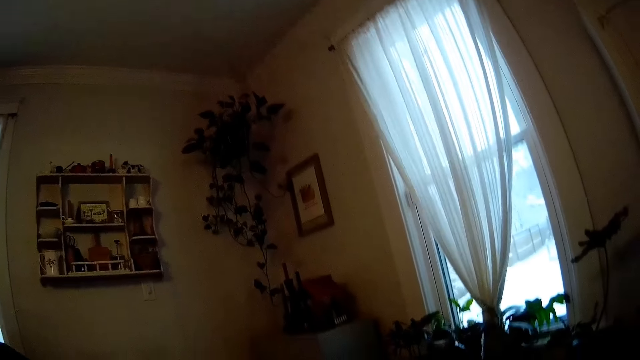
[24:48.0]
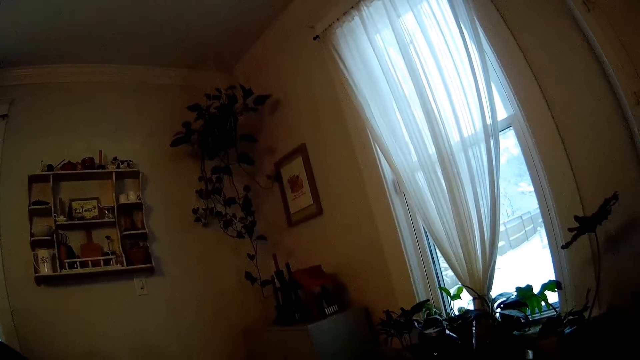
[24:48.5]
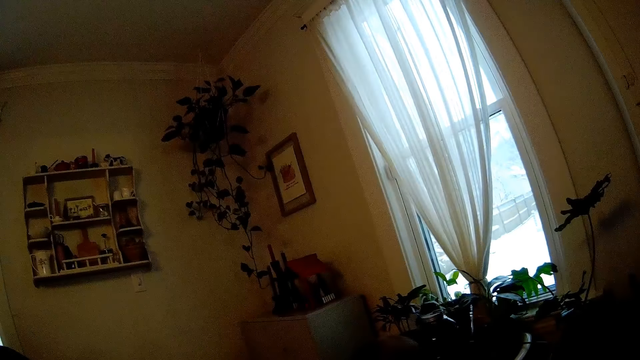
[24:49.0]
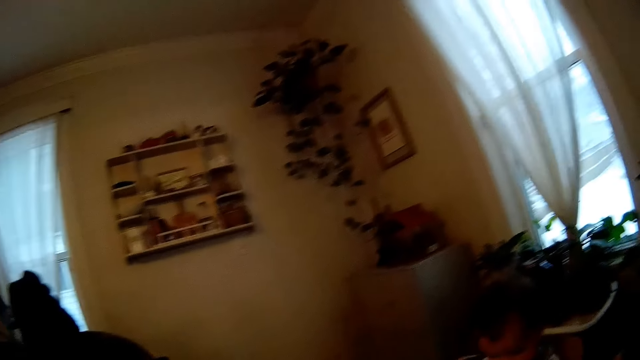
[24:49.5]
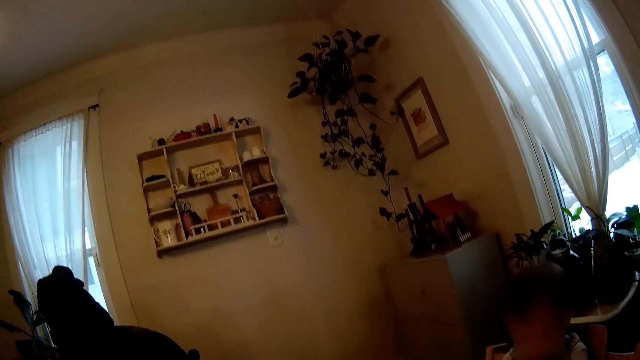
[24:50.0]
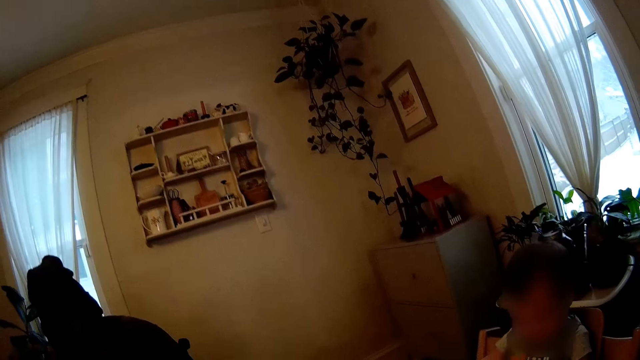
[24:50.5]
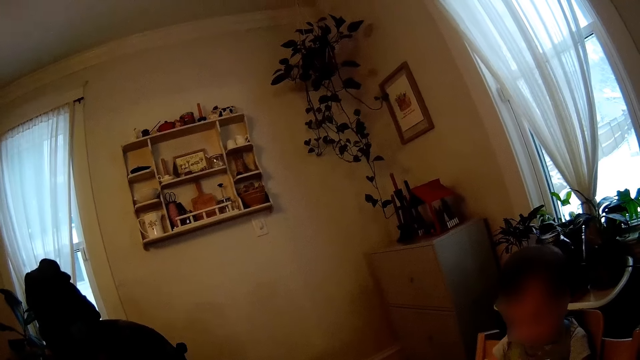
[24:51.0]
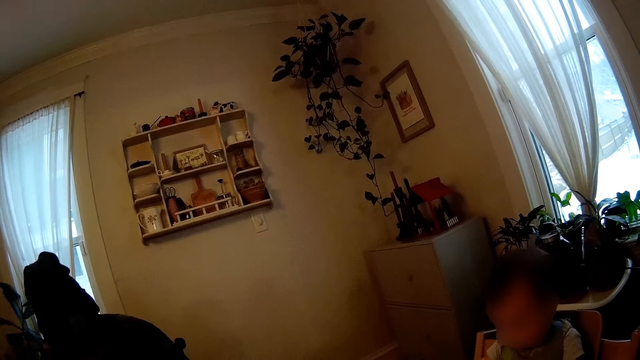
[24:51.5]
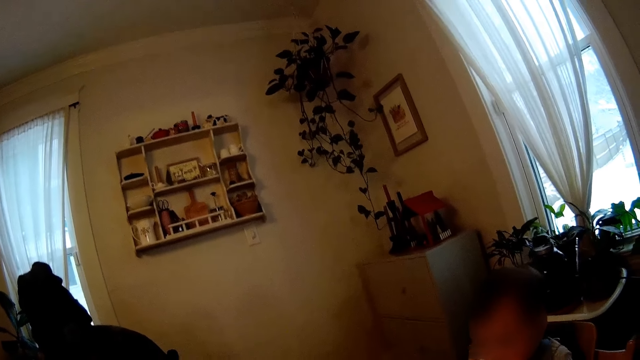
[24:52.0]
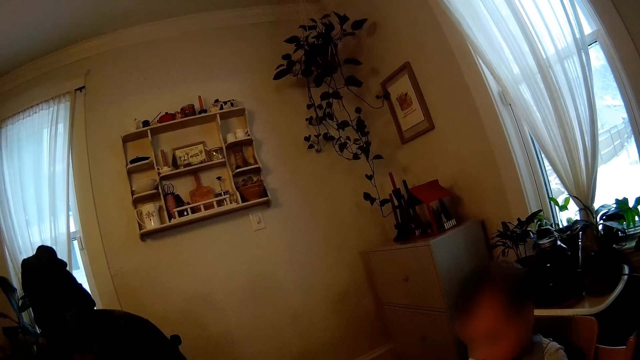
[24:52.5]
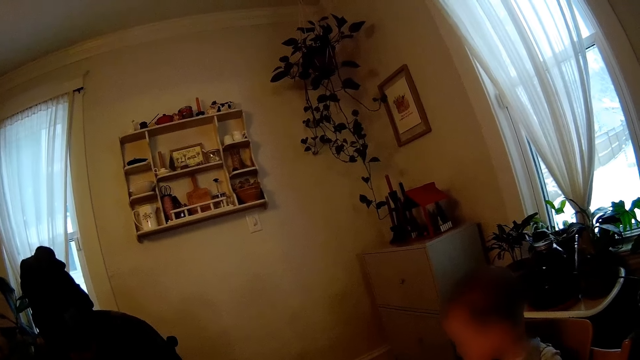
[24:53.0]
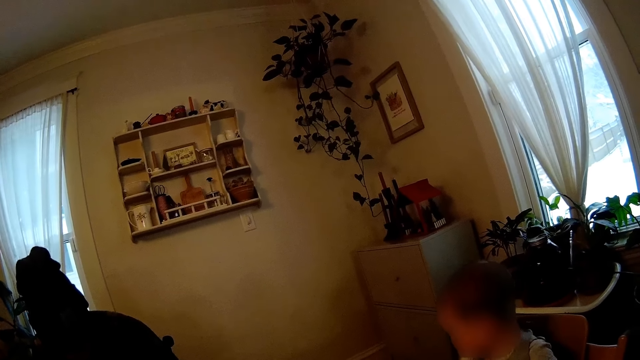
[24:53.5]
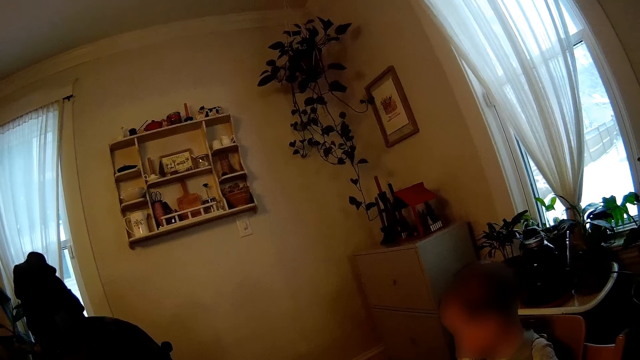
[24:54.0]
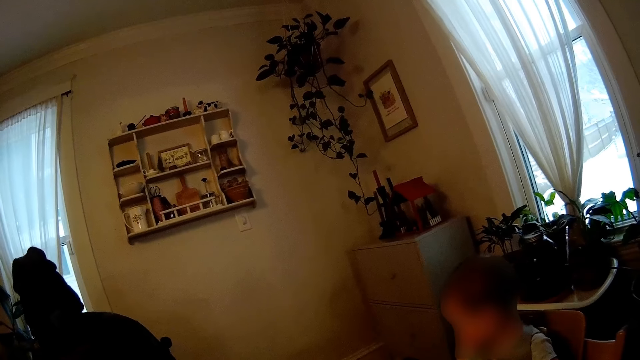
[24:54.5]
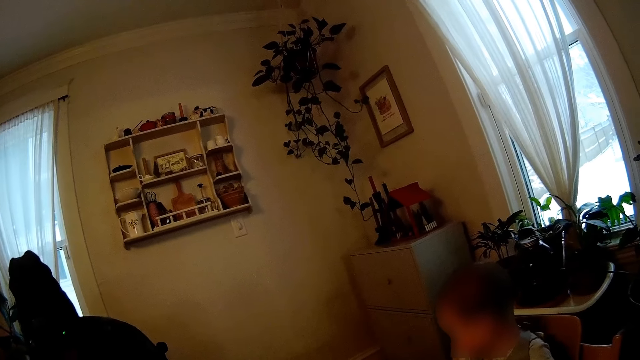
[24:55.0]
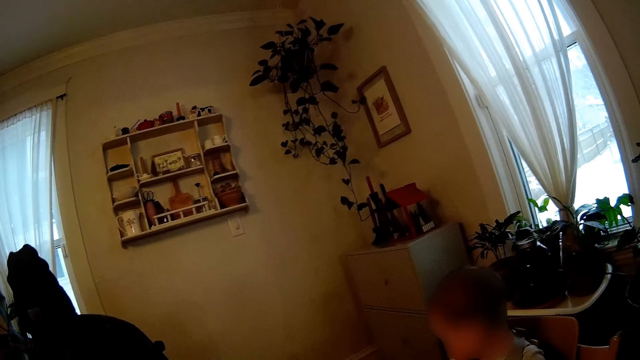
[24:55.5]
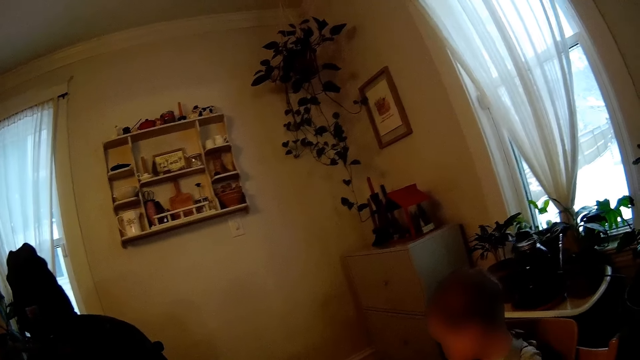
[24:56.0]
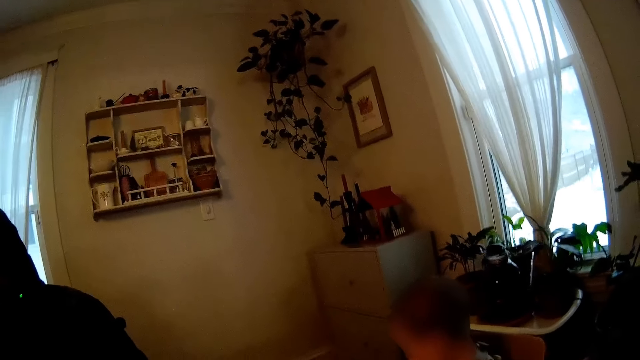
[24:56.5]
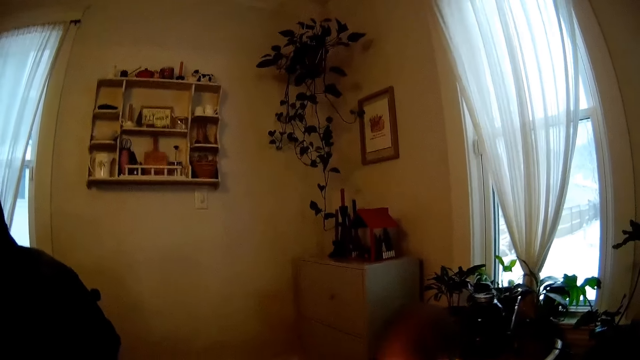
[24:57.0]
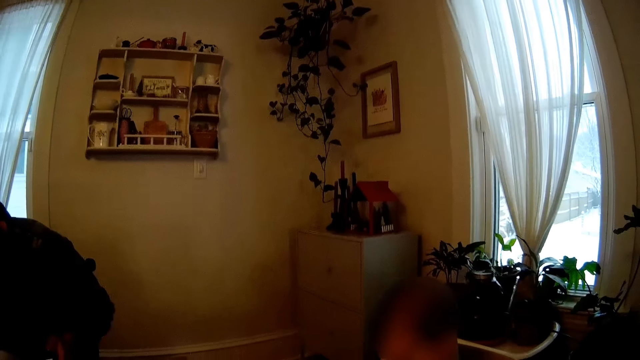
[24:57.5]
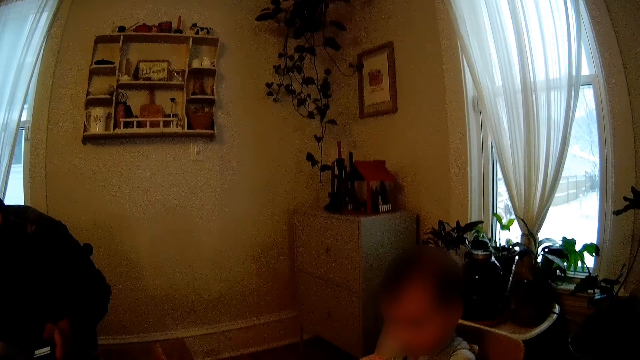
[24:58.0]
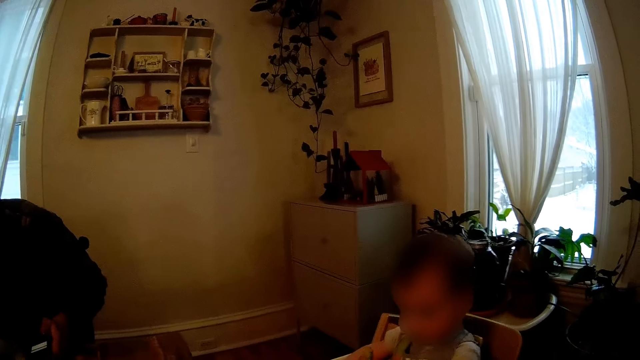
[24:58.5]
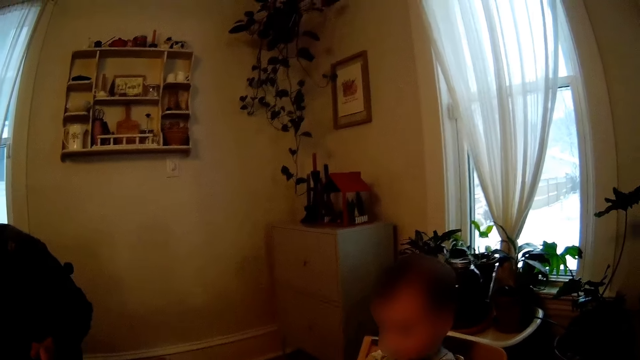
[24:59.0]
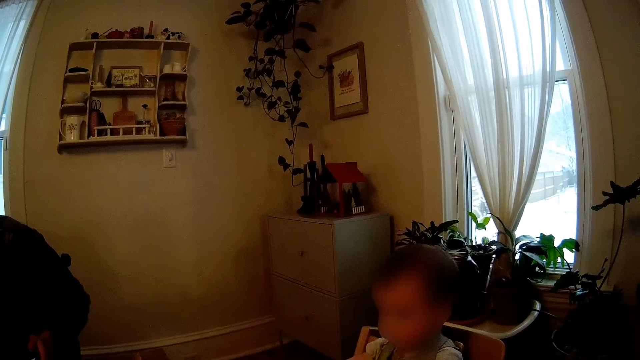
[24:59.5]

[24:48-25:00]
The camera wearer looks around.

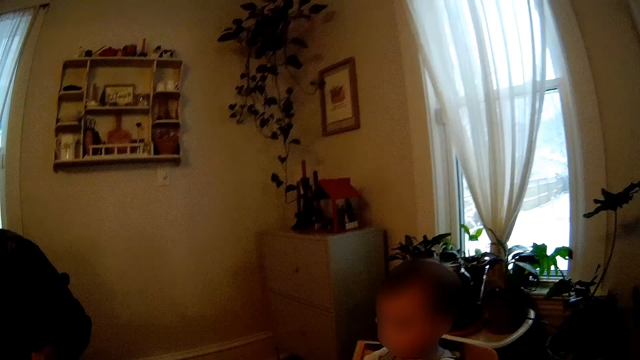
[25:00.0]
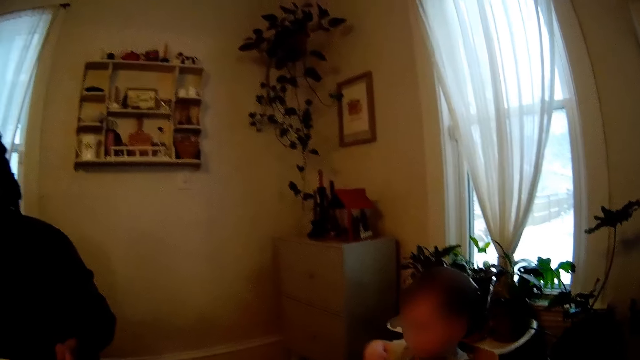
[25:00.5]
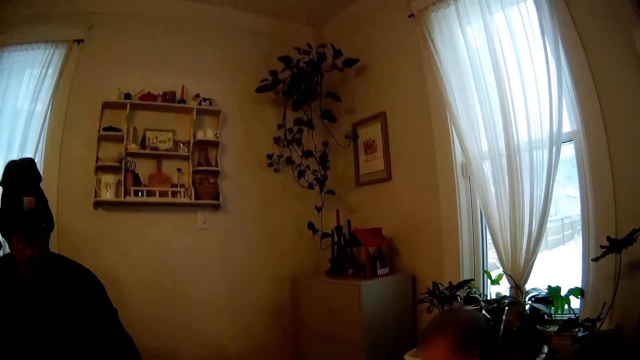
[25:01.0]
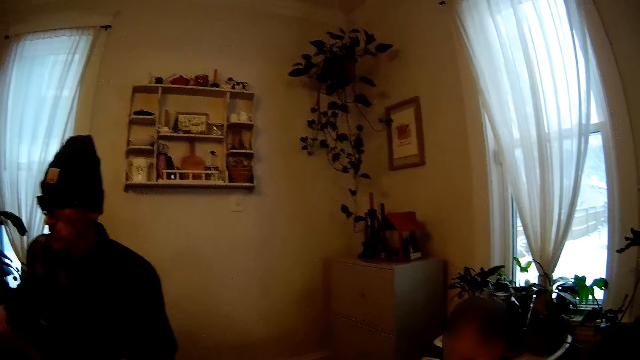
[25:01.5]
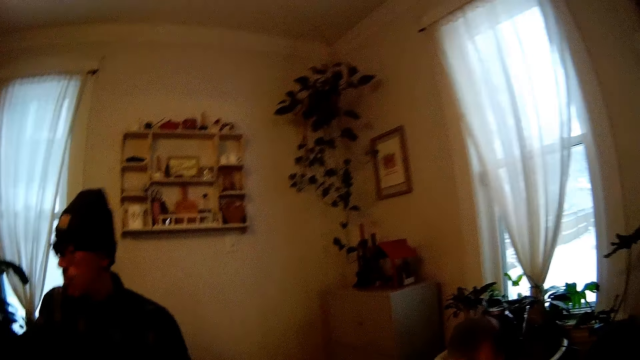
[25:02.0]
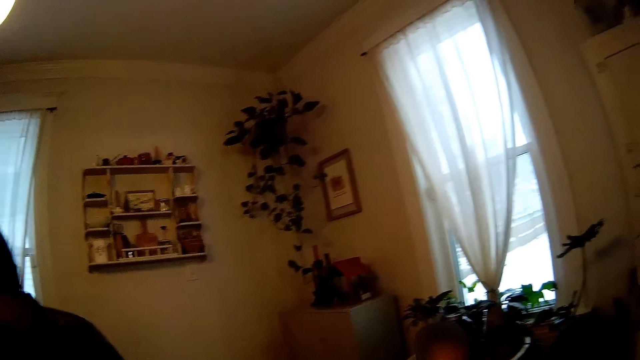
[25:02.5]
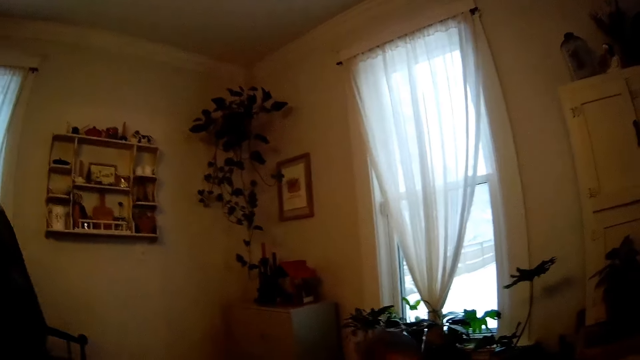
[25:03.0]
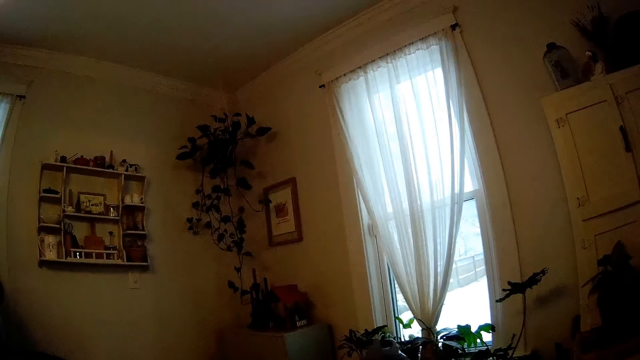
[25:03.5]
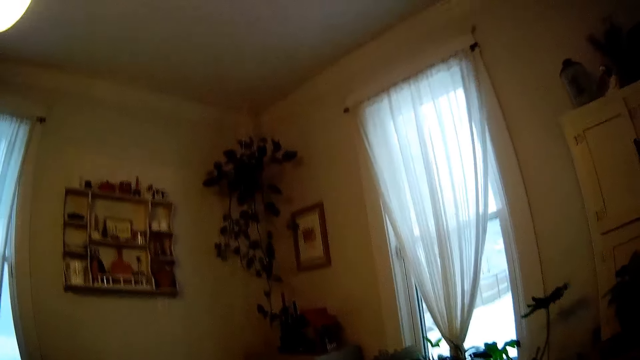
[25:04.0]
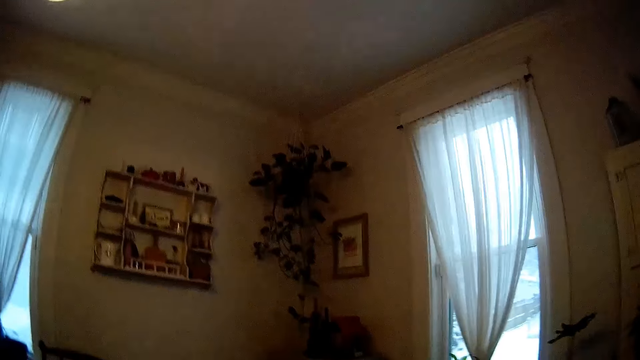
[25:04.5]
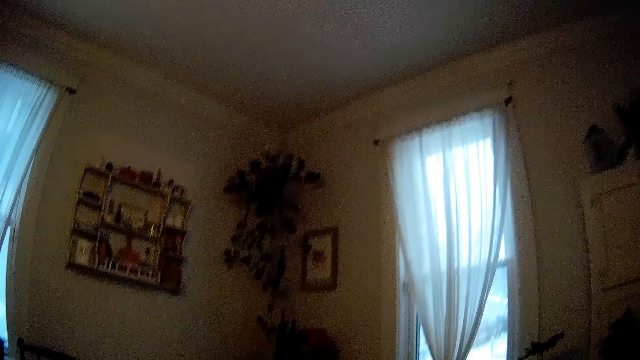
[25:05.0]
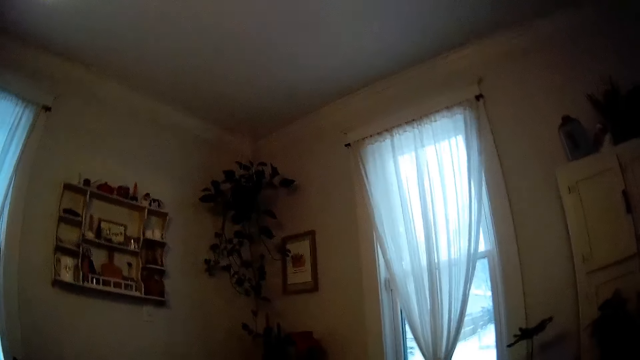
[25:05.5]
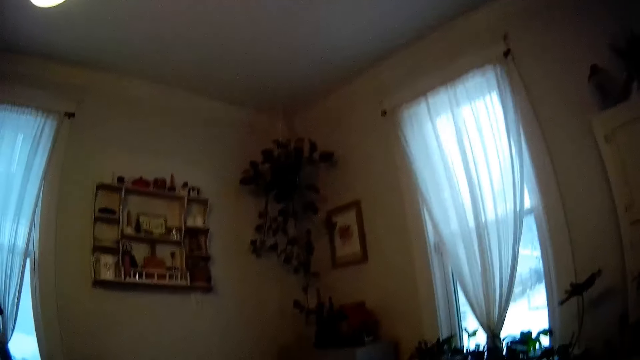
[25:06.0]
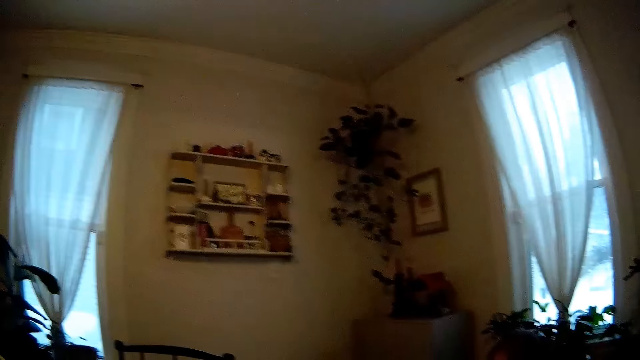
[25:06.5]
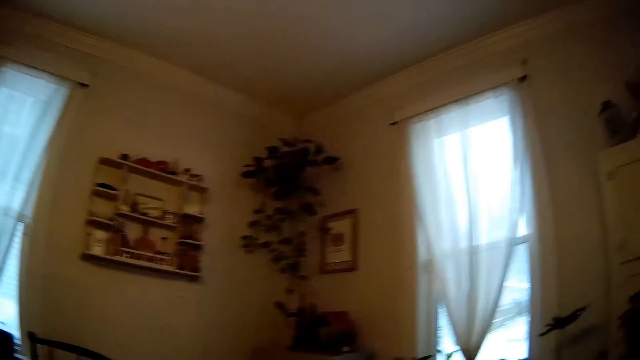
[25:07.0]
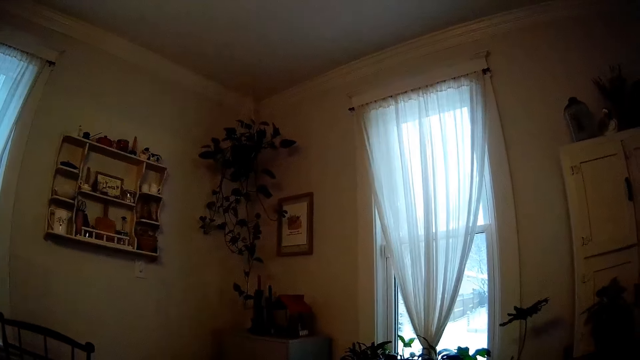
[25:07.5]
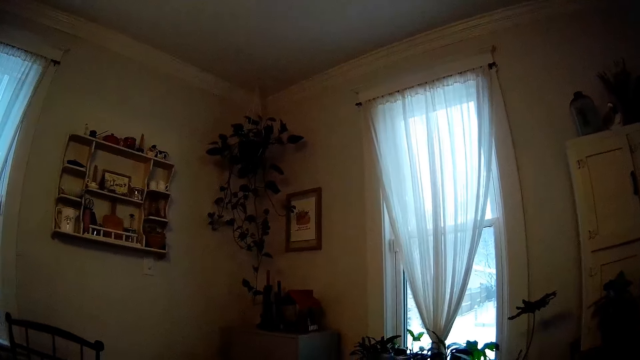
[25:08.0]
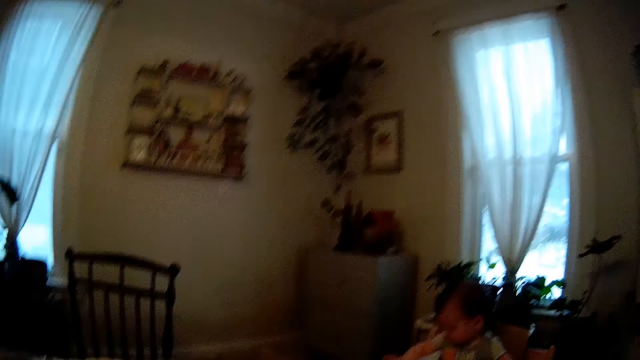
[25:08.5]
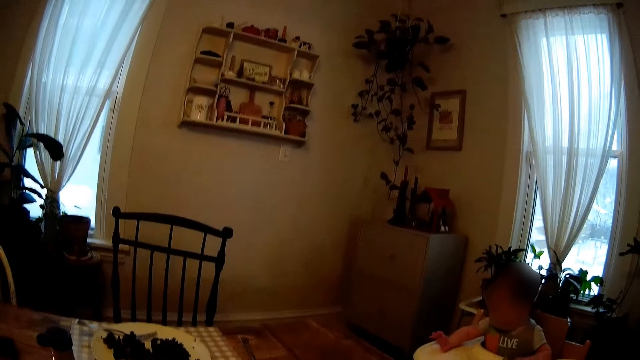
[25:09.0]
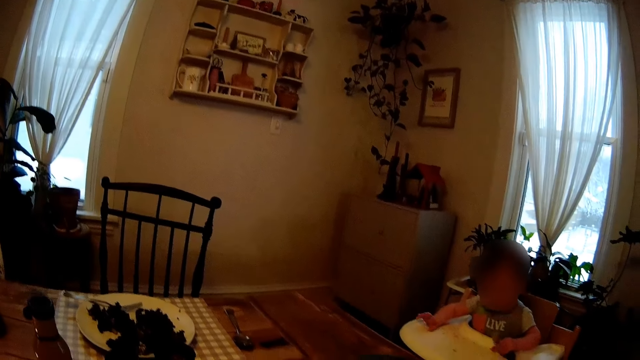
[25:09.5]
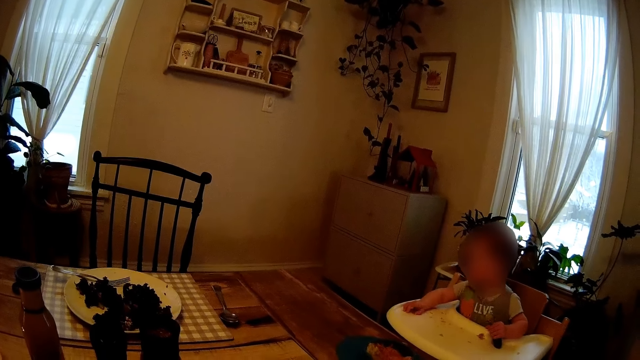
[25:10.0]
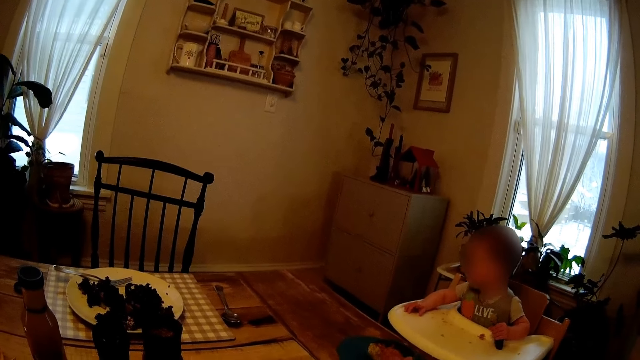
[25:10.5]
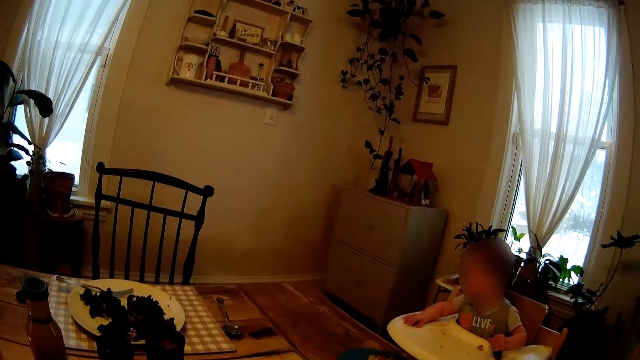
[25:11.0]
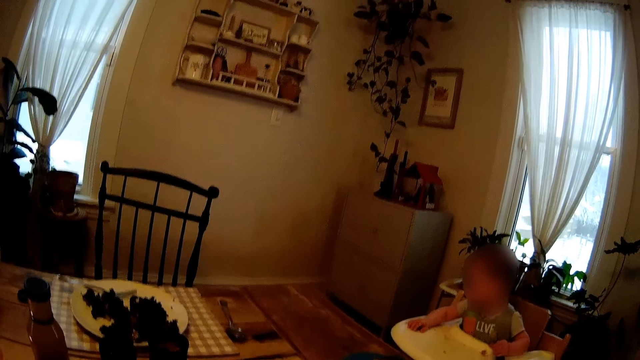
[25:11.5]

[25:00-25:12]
A person stands up.
